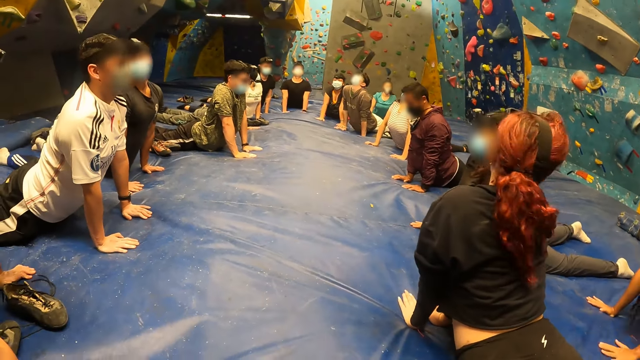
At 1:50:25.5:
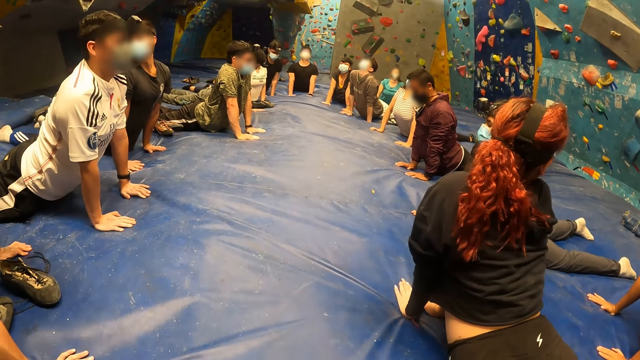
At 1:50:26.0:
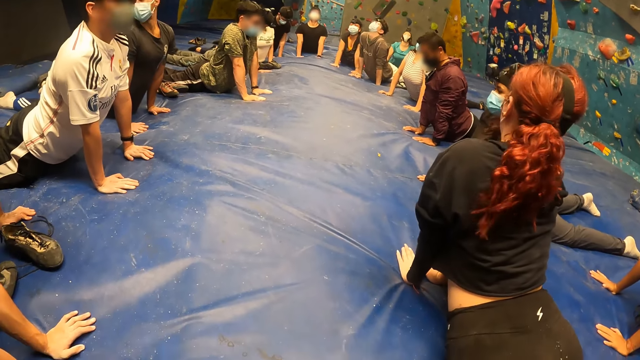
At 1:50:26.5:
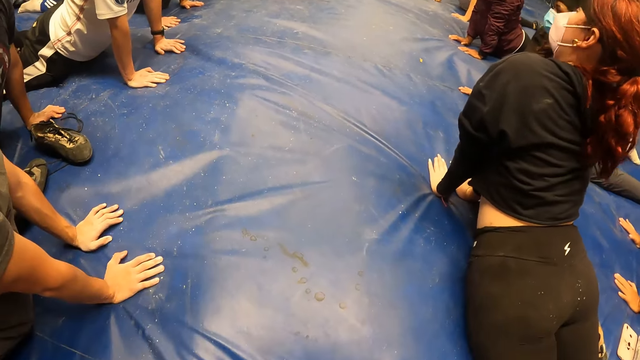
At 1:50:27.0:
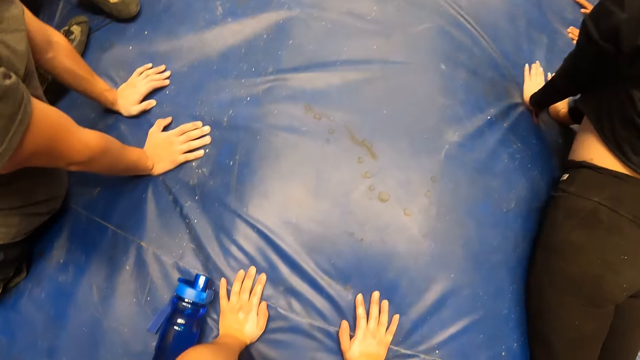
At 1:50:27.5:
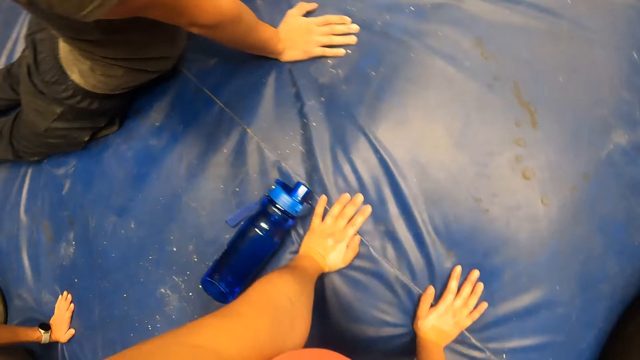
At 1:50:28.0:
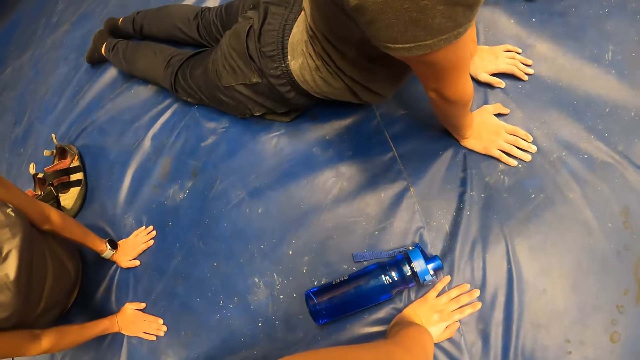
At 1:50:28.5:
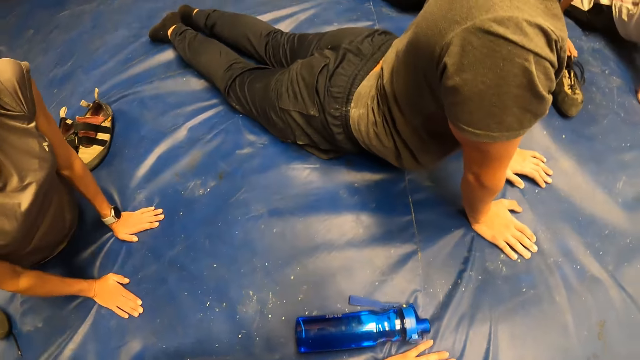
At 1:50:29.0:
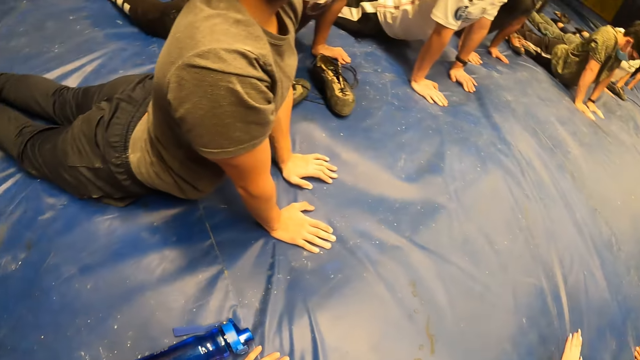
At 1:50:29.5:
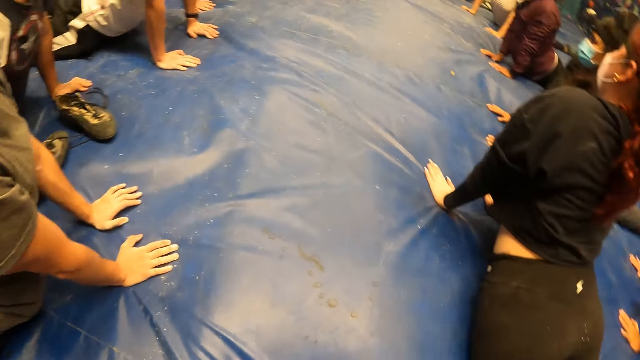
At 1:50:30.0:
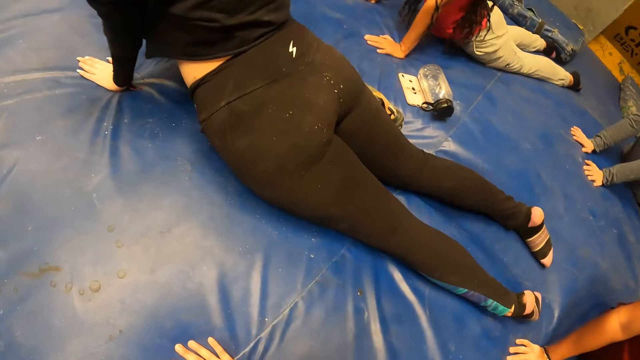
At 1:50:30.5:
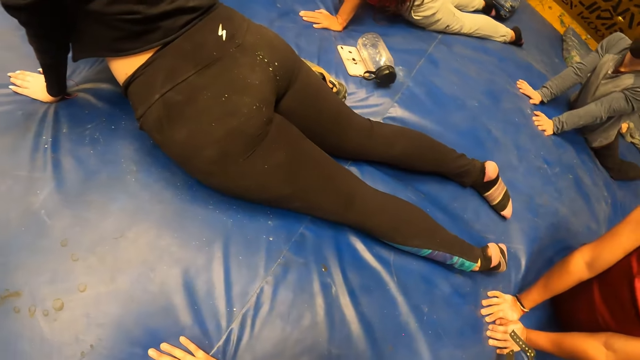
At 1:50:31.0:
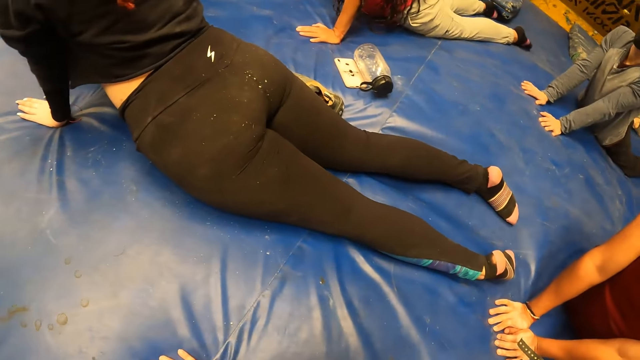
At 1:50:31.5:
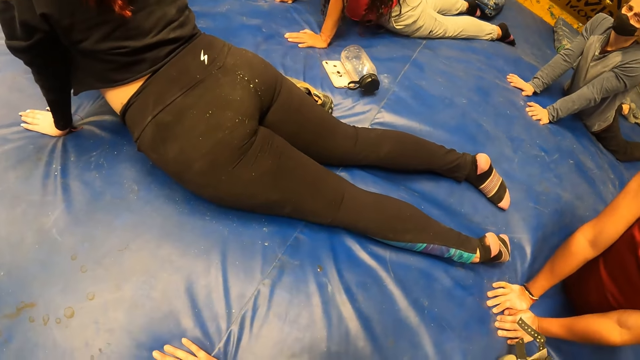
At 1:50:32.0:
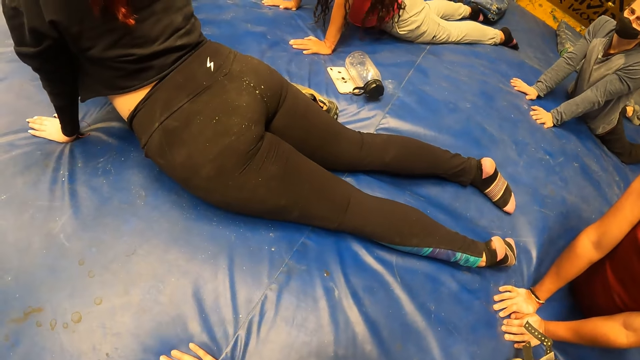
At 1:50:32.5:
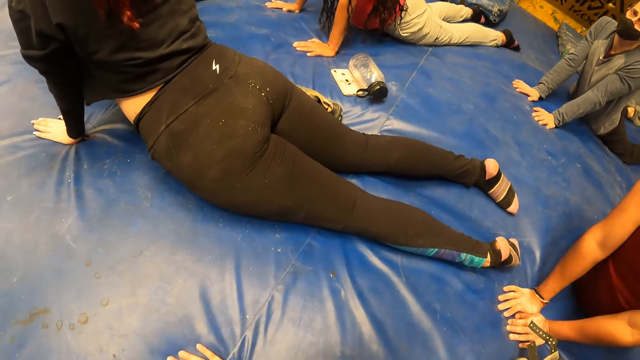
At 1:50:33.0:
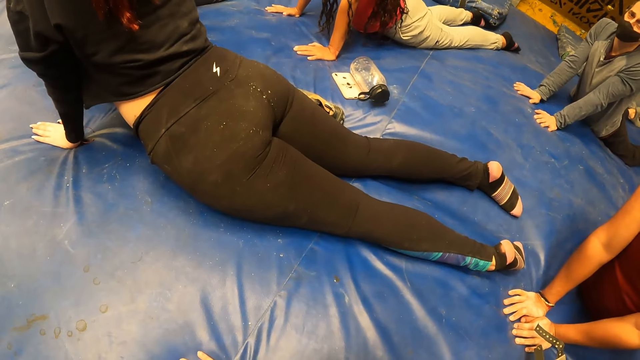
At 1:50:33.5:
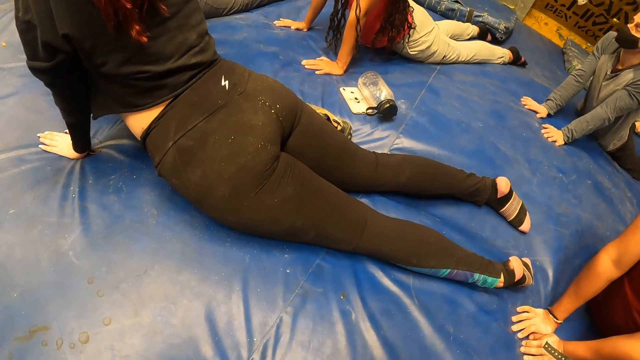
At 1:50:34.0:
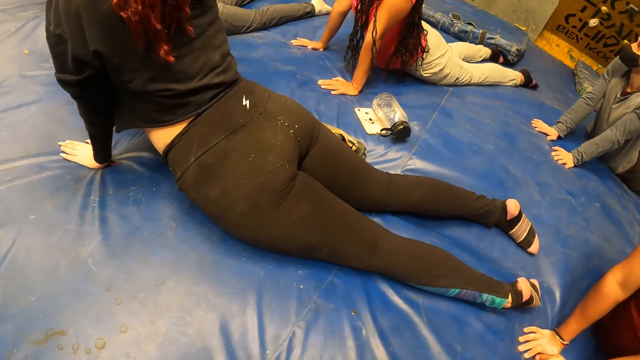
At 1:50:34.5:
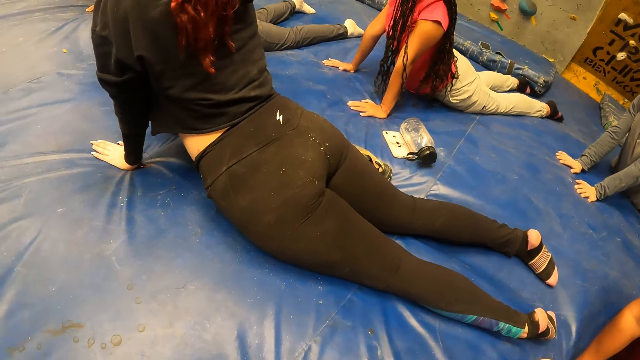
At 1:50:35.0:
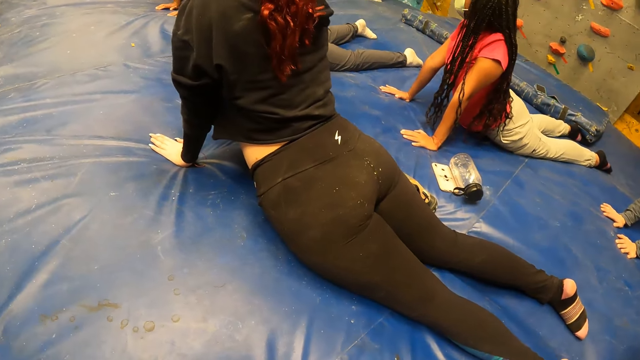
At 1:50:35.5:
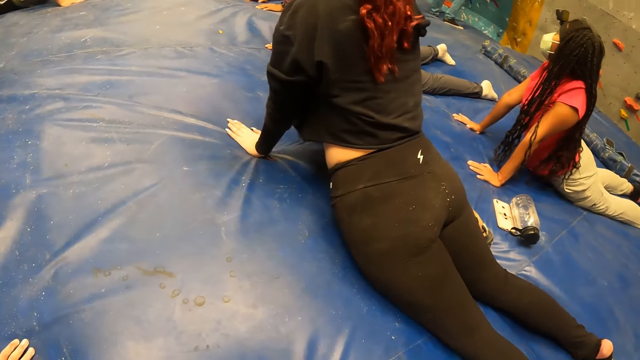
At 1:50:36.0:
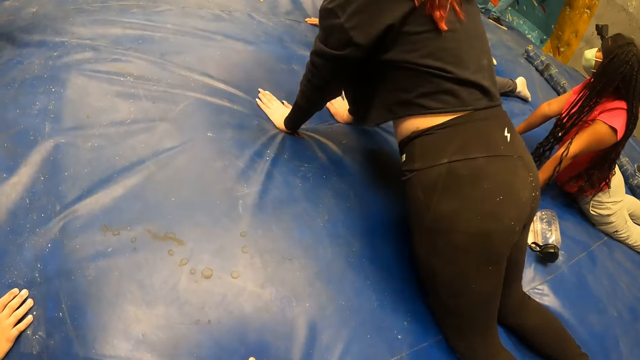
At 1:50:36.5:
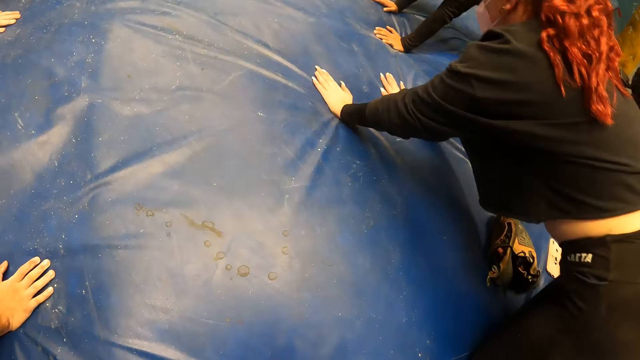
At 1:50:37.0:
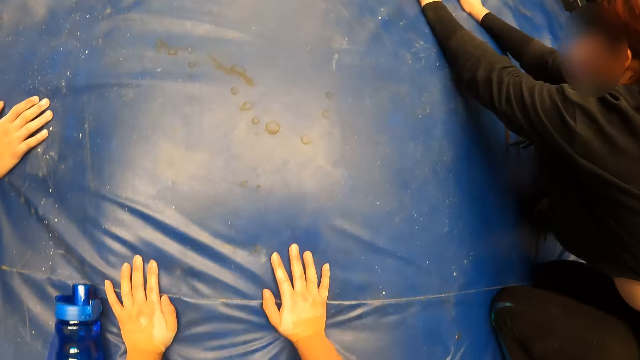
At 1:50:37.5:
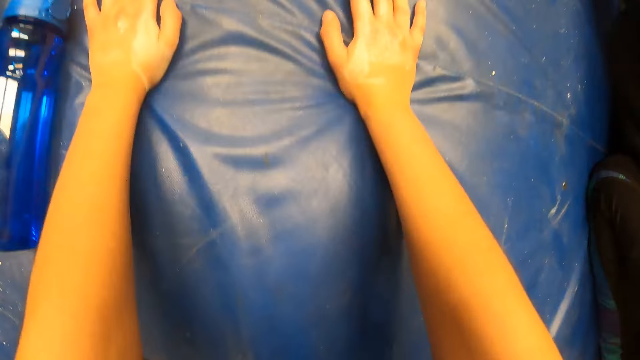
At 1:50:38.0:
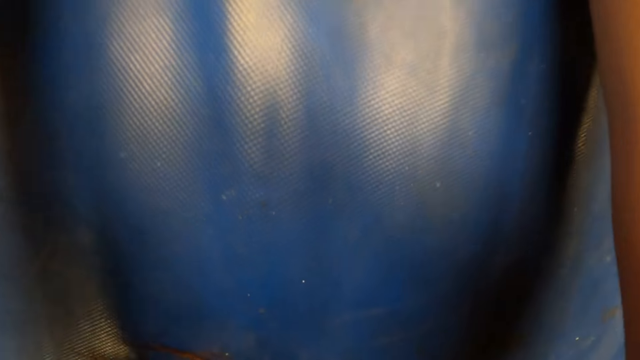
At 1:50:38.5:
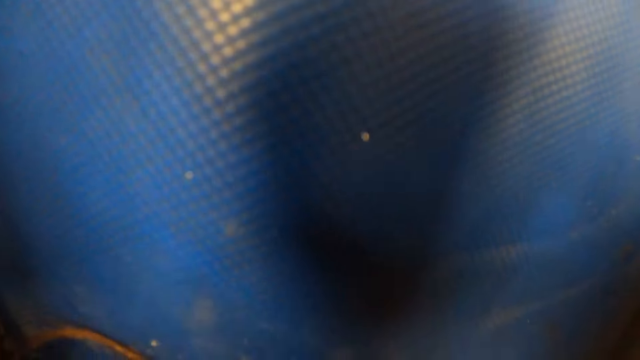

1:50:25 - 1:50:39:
The camera wearer stares around. The woman kneels on the floor with both knees.

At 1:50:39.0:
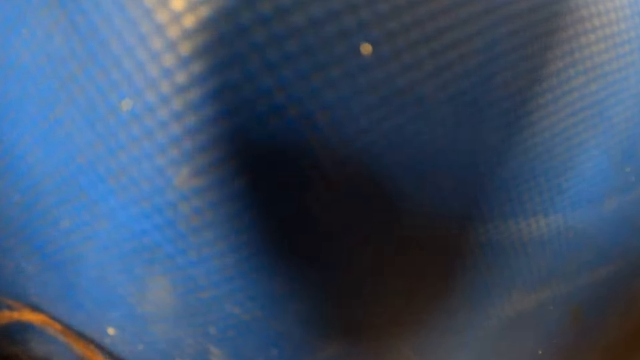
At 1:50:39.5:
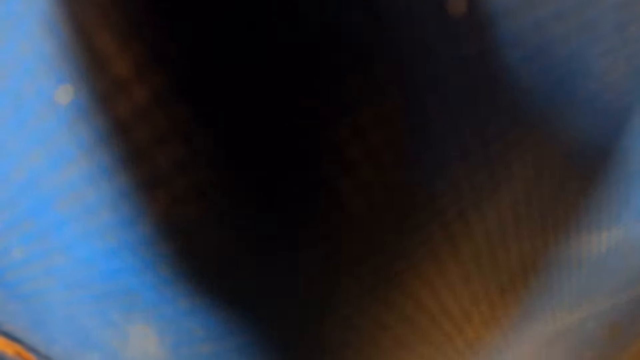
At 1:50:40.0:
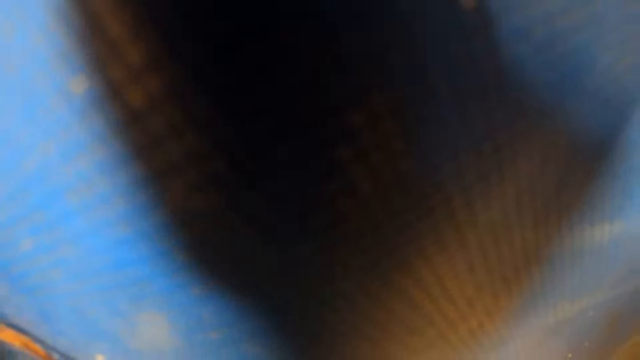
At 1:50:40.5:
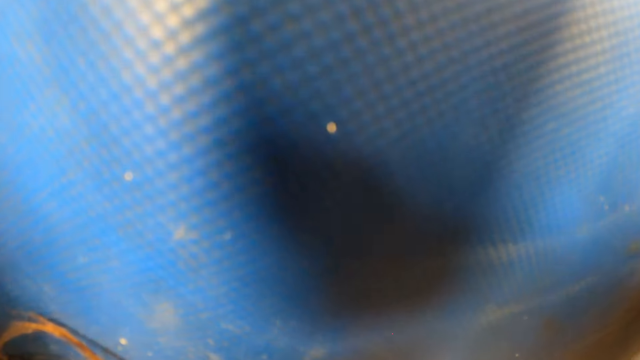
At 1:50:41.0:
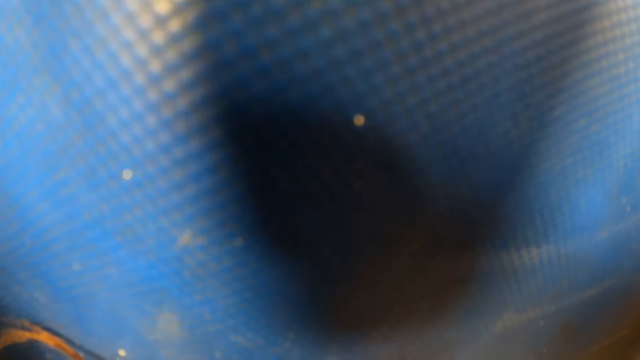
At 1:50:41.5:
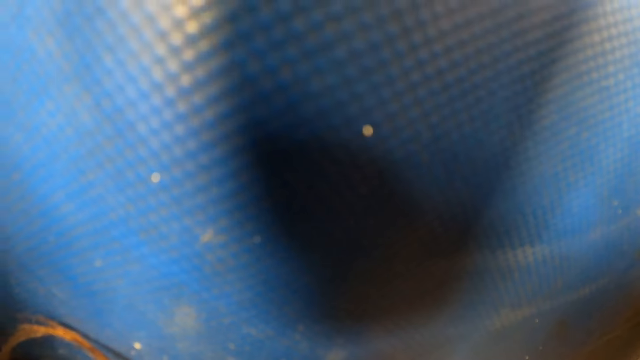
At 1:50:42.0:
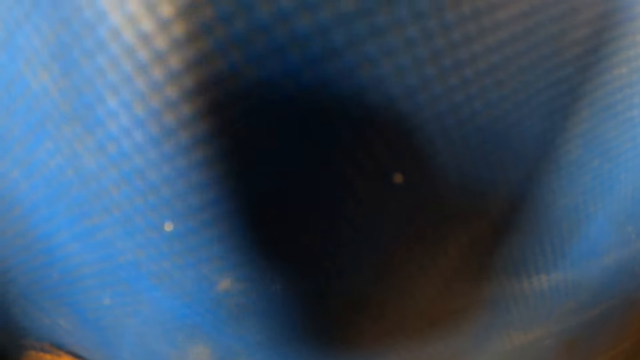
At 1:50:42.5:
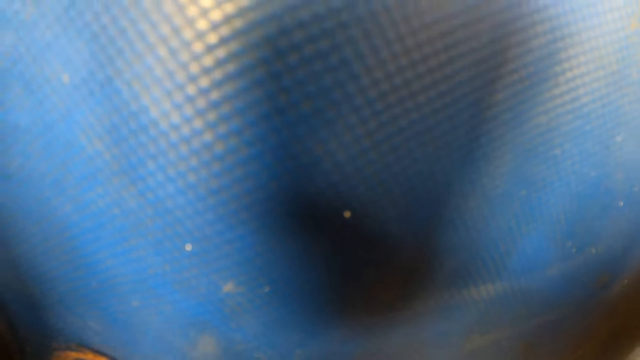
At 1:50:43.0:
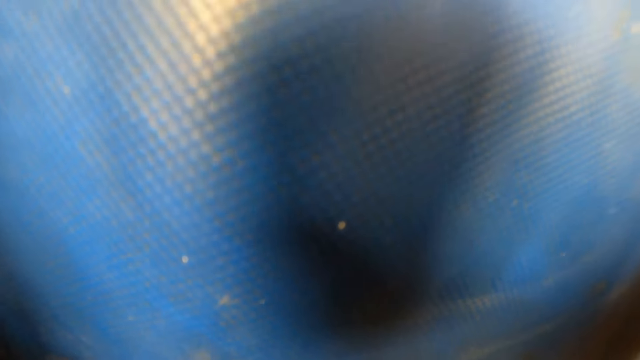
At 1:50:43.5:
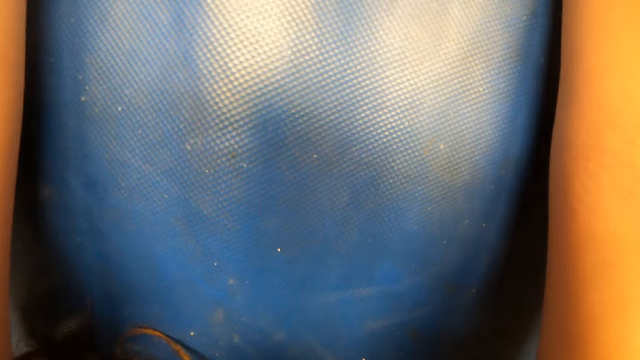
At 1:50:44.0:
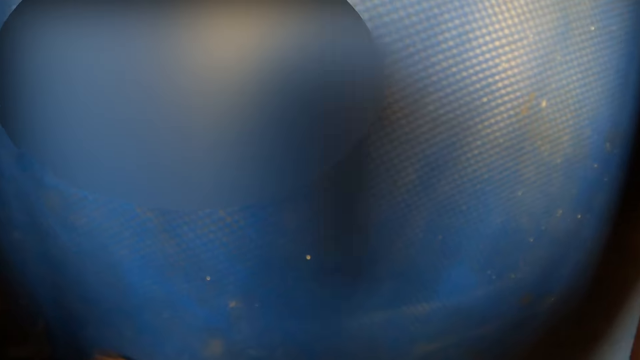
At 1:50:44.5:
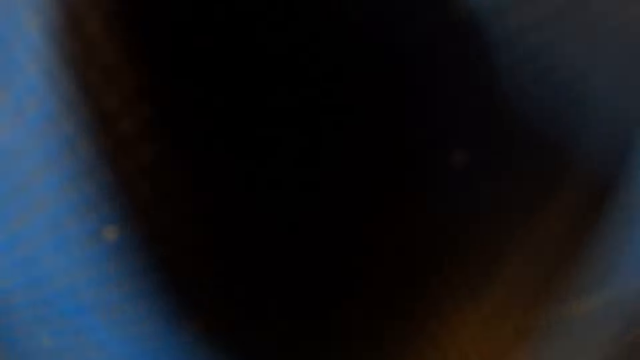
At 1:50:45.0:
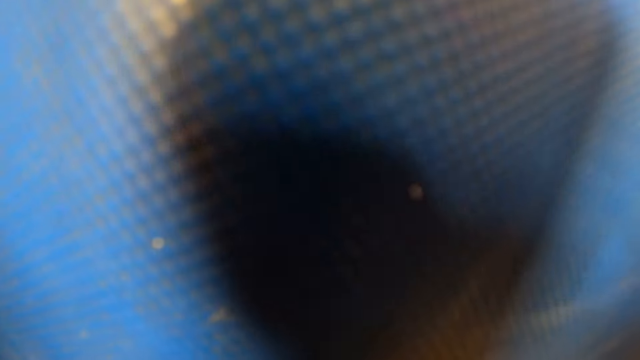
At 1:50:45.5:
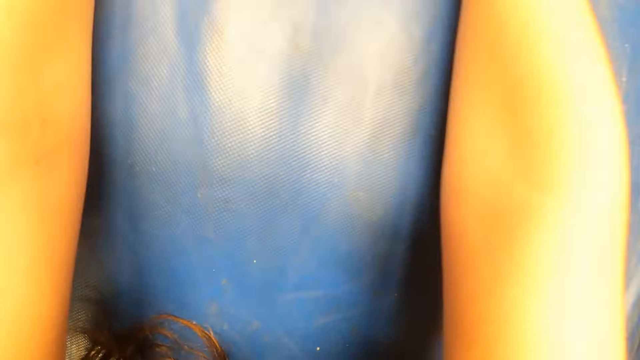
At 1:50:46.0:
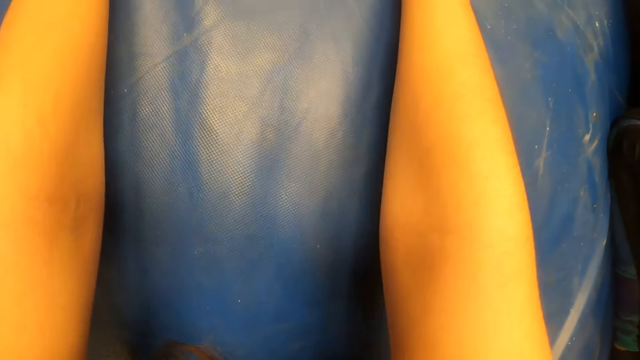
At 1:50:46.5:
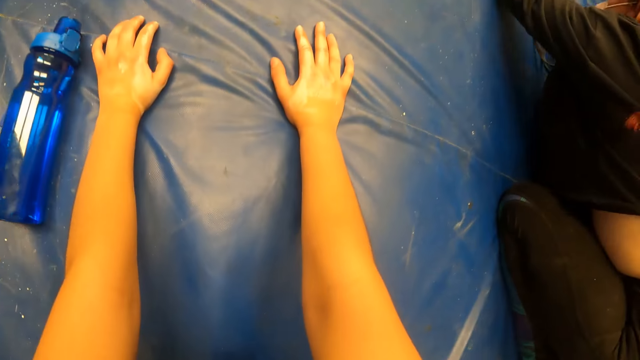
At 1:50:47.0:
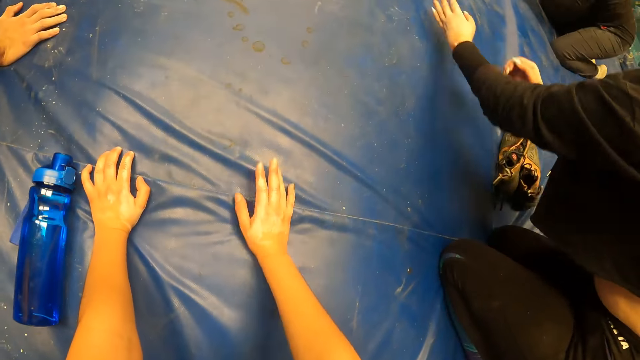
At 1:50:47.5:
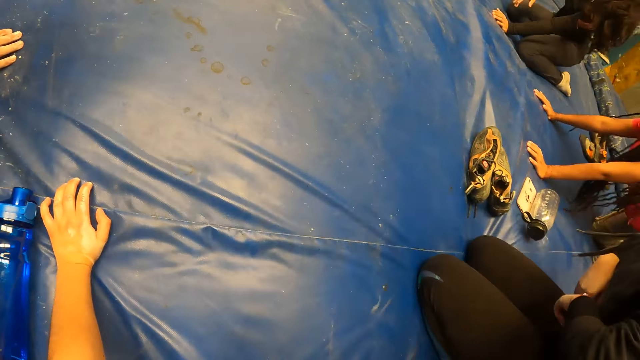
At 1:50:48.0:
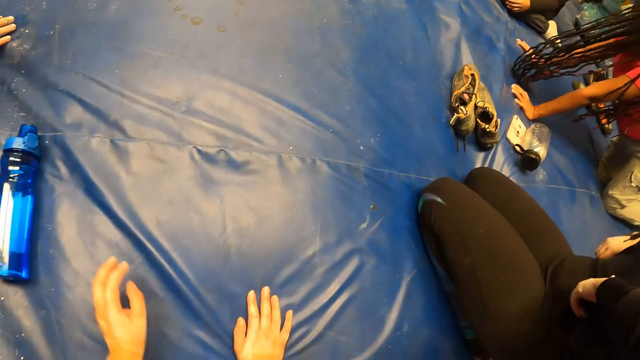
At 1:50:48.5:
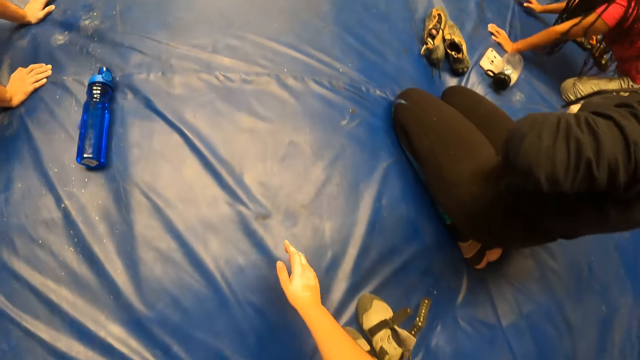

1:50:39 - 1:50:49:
The camera wearer lifts the right hand. The woman tucks out her shirt with both hands. The camera wearer lifts the left hand. They lift the right hand.
